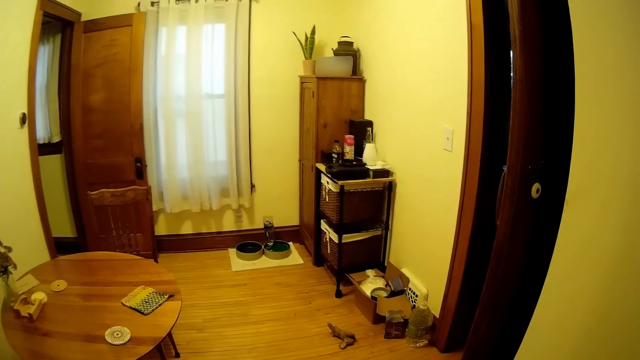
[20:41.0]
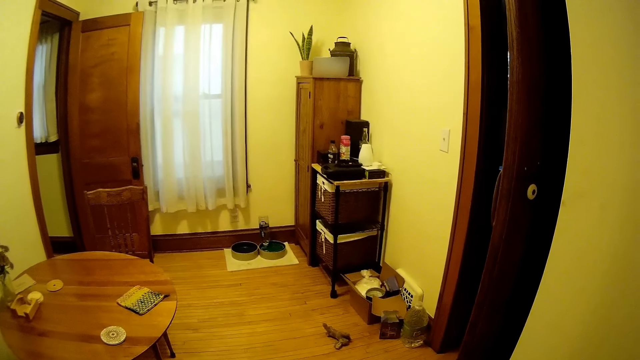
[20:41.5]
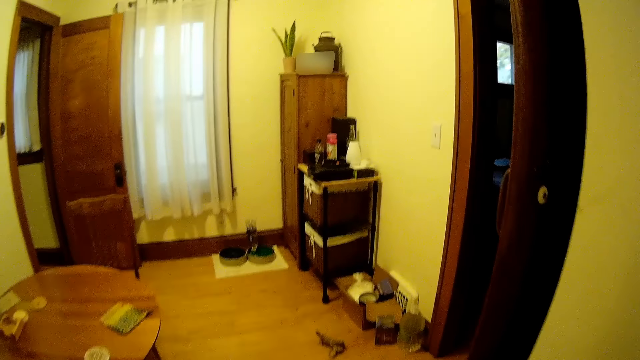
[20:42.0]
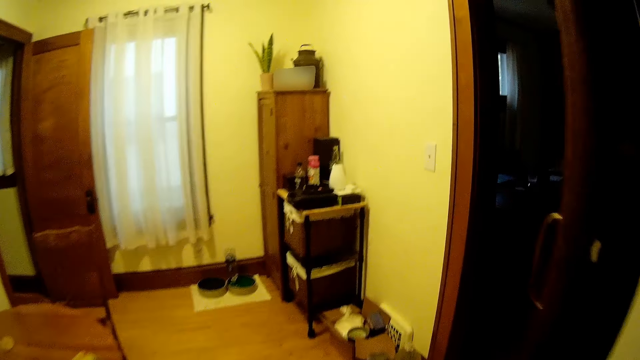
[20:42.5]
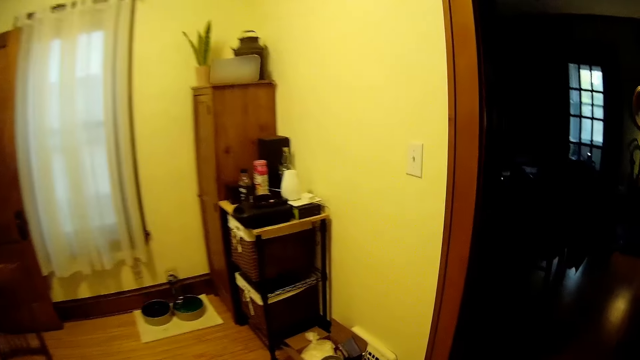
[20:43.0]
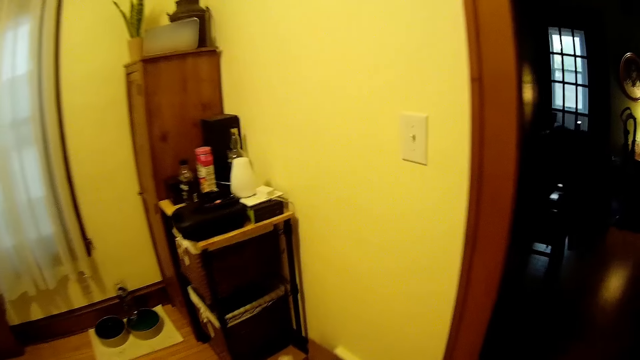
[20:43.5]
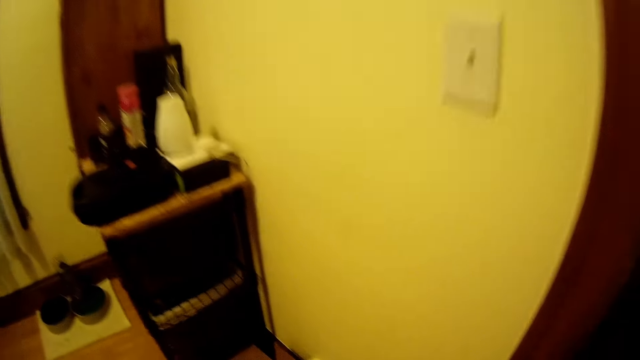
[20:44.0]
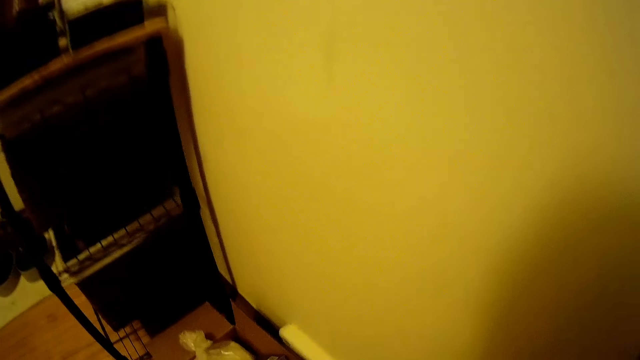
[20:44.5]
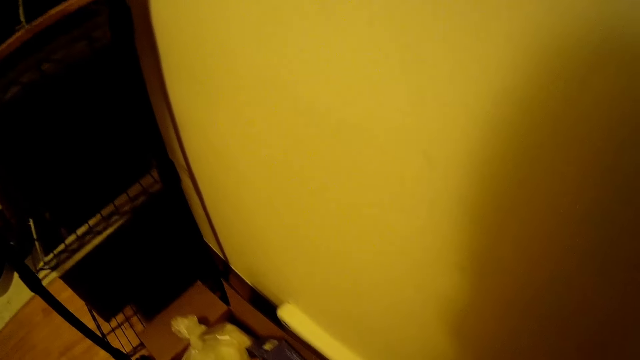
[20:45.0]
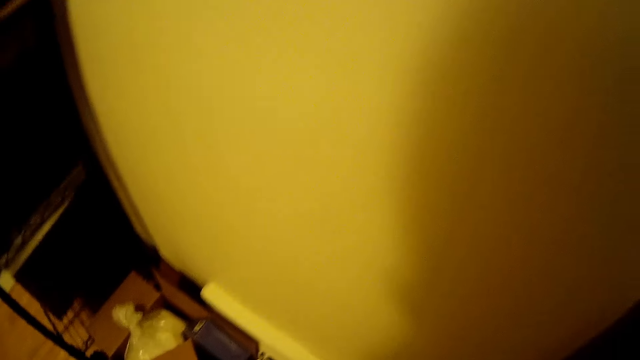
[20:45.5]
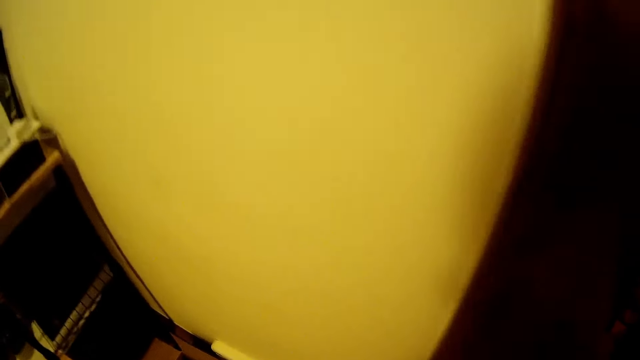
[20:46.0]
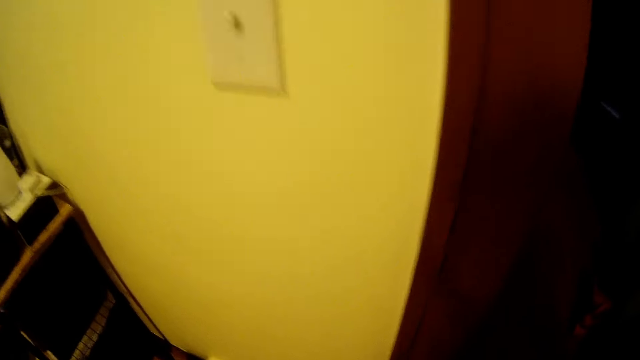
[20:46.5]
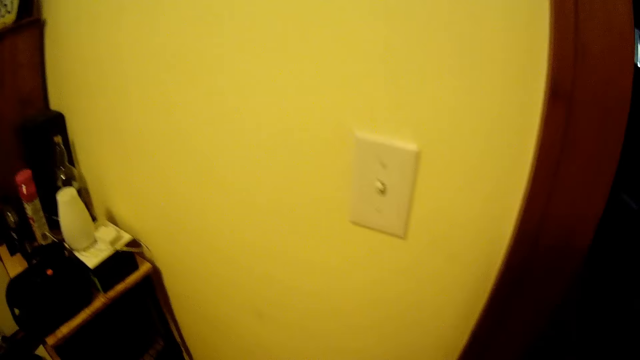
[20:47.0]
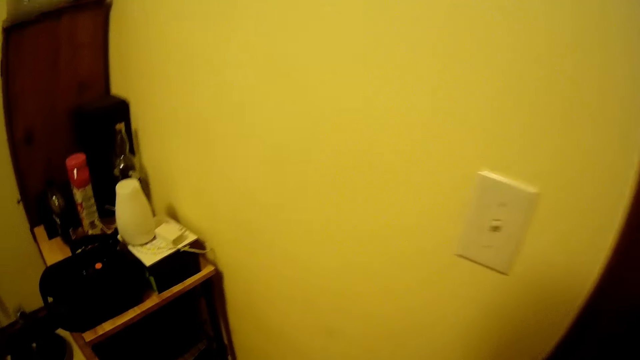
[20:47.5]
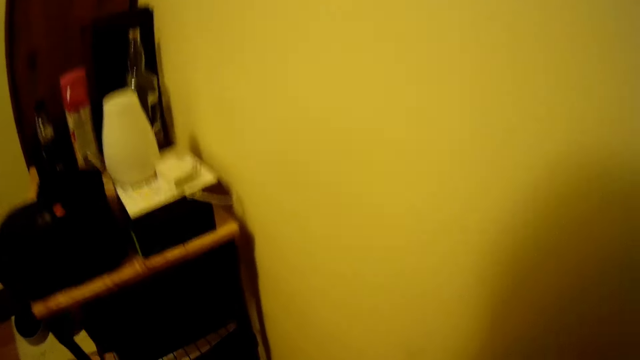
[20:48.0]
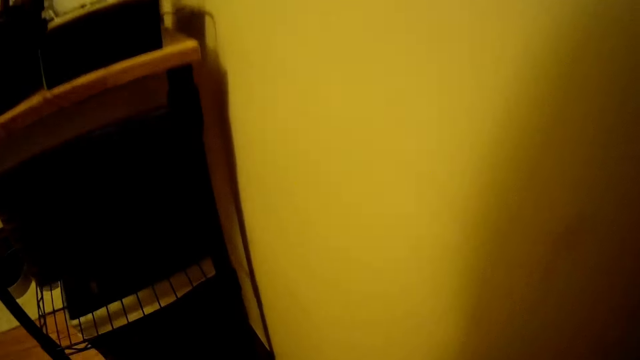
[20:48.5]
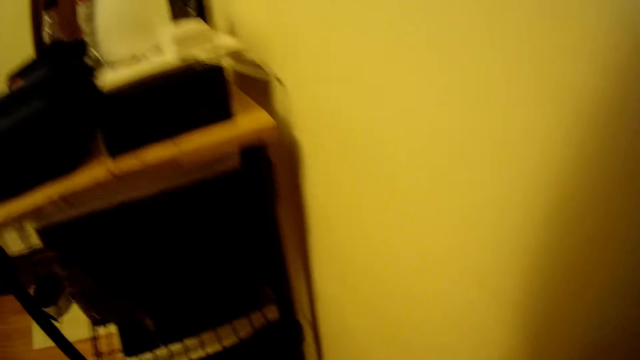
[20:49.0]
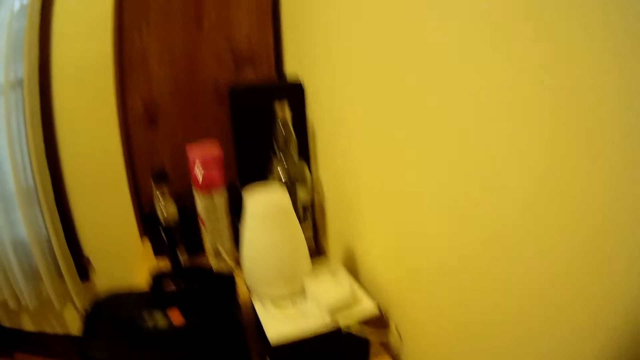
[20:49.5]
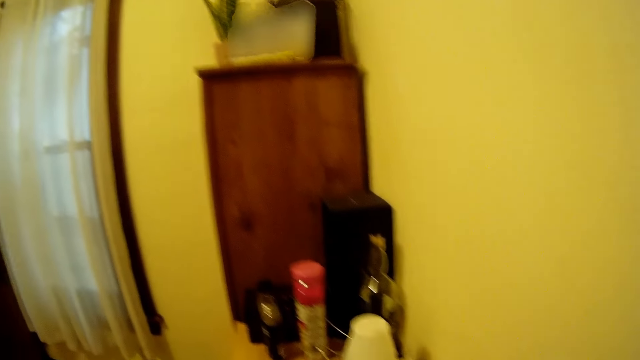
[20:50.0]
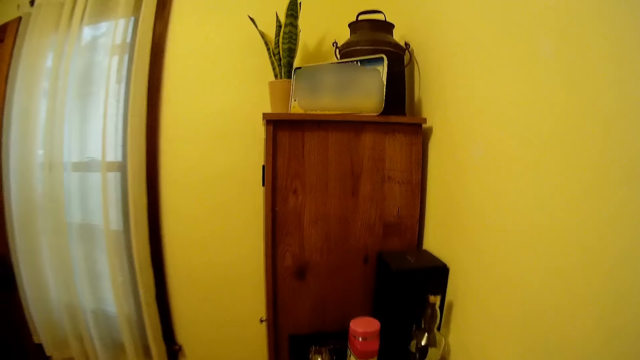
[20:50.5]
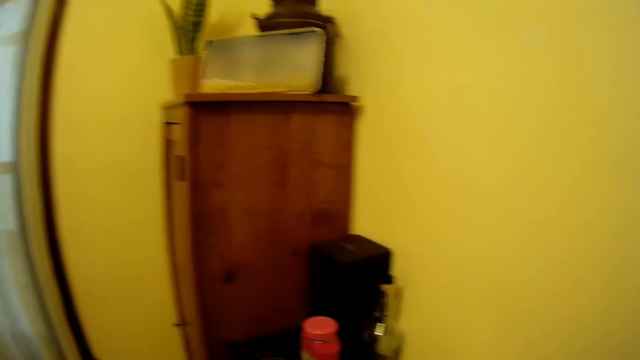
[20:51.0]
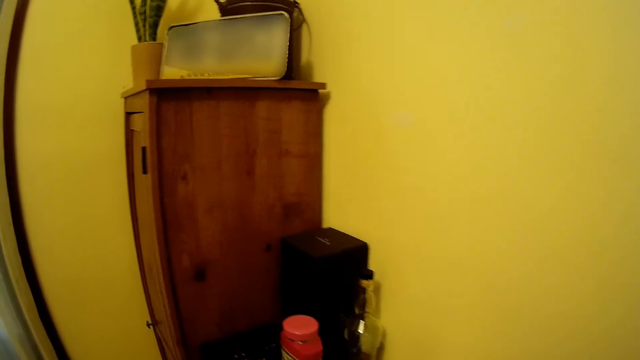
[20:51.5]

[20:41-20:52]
The camera wearer walks inside the other room. They bend on a box on the room floor. They stand from the box. They step closer to a stand in the room.

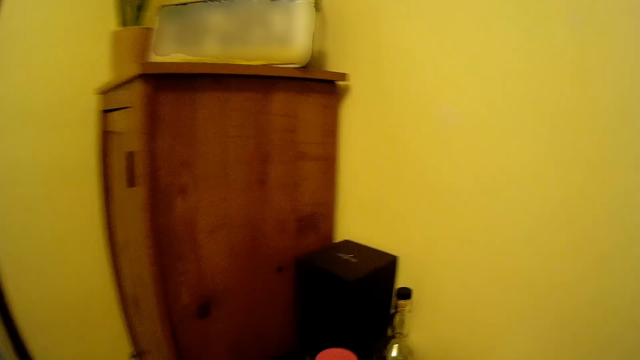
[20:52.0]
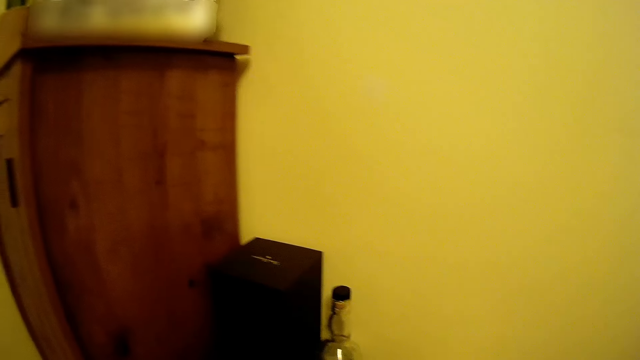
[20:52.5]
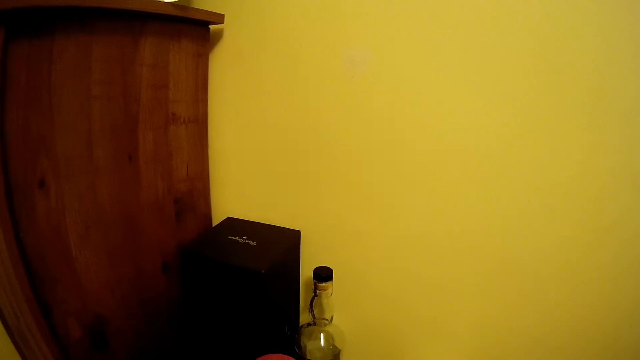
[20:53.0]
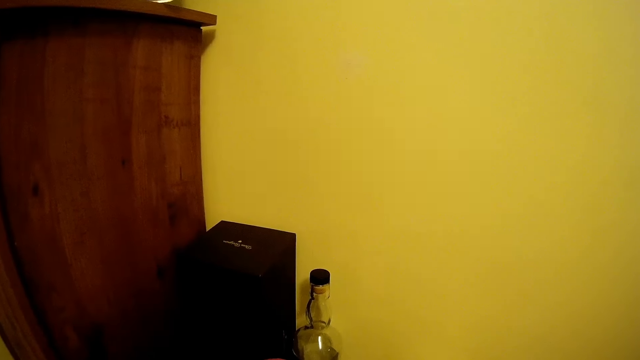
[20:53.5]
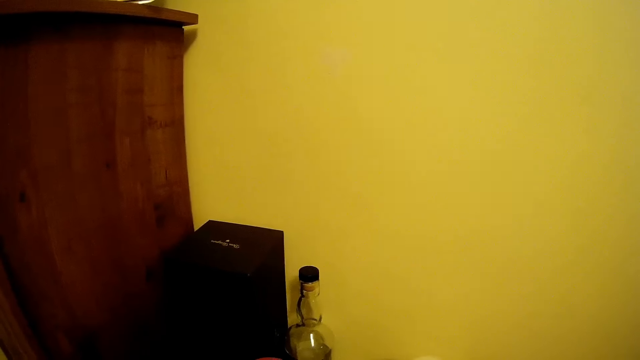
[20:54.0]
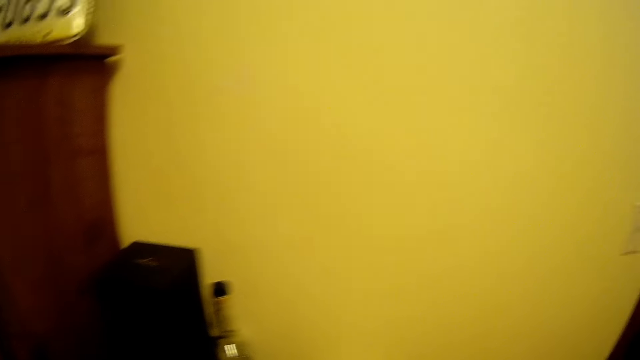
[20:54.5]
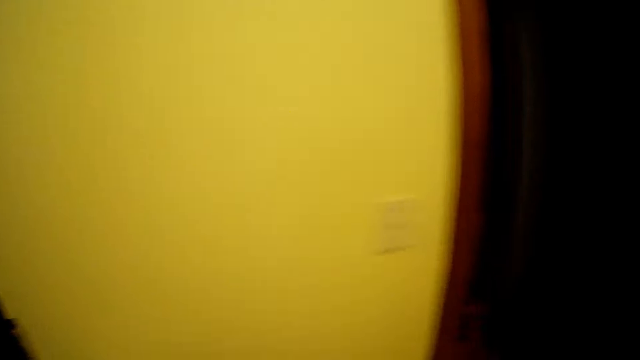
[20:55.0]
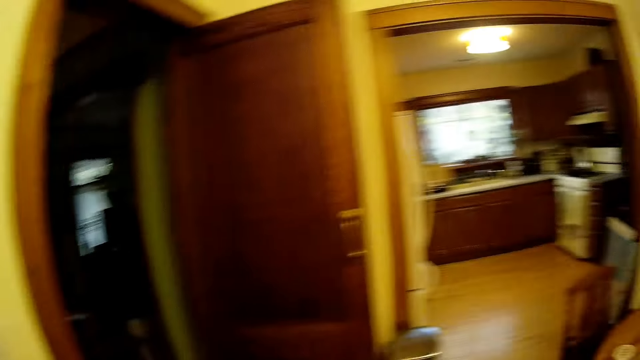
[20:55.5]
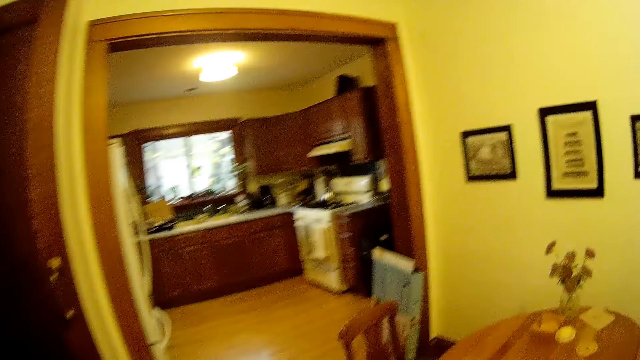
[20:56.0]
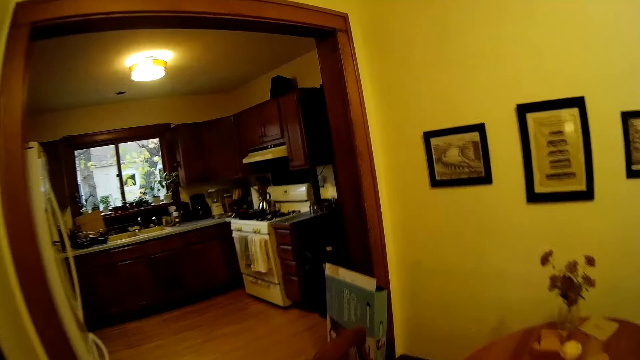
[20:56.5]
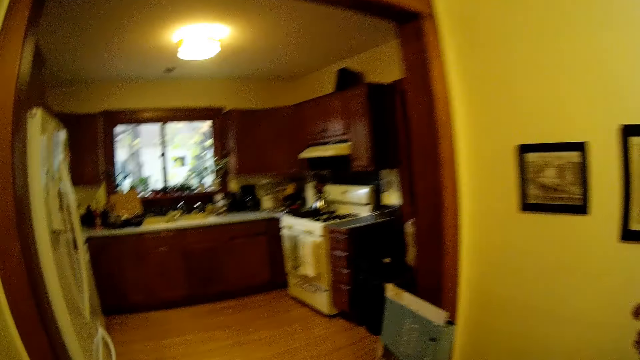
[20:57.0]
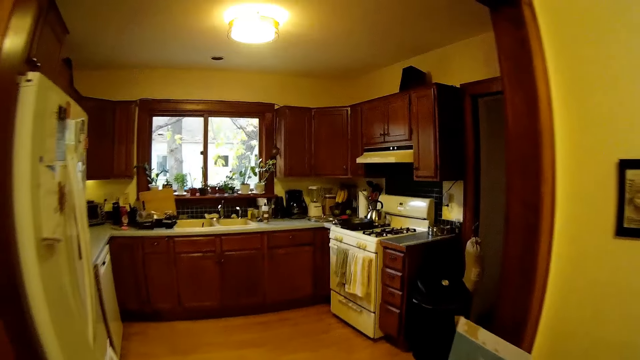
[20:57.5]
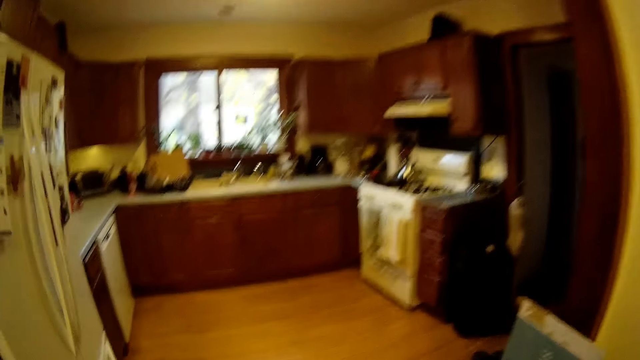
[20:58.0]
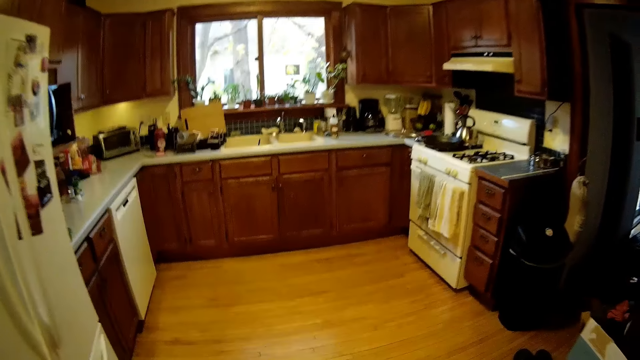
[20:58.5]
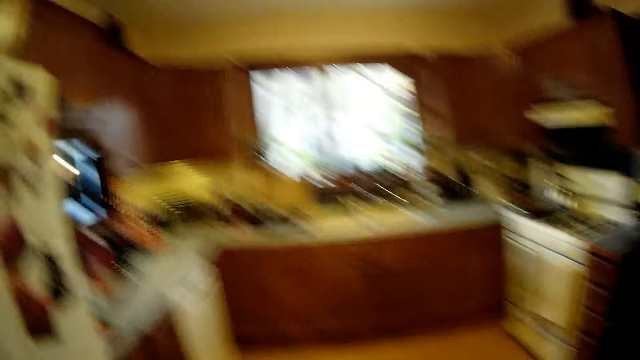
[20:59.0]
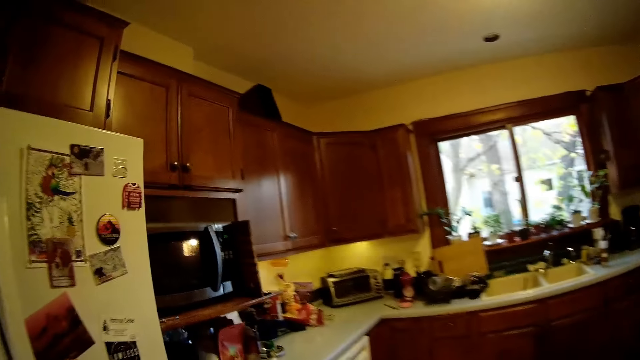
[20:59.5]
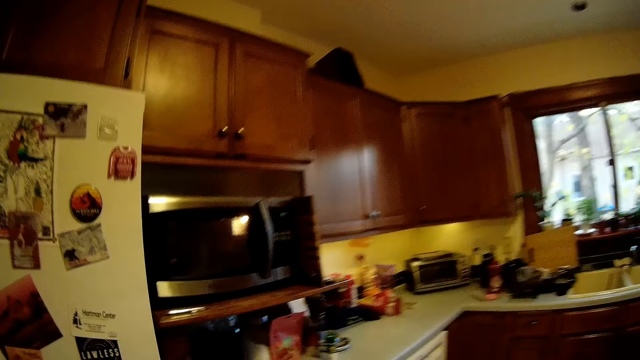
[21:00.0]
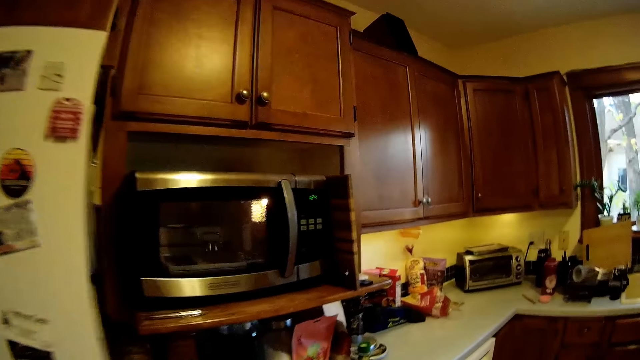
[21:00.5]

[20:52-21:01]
The camera wearer stands beside the stand. They walk into the kitchen from the dining room.
